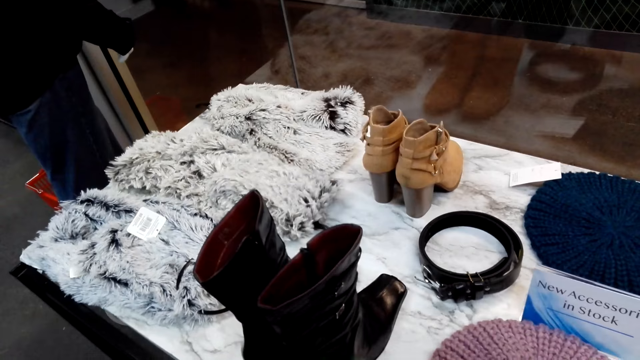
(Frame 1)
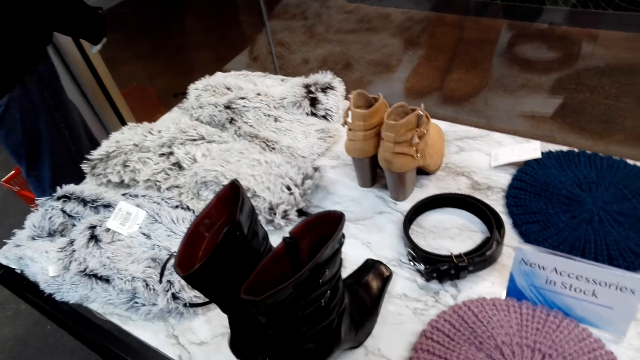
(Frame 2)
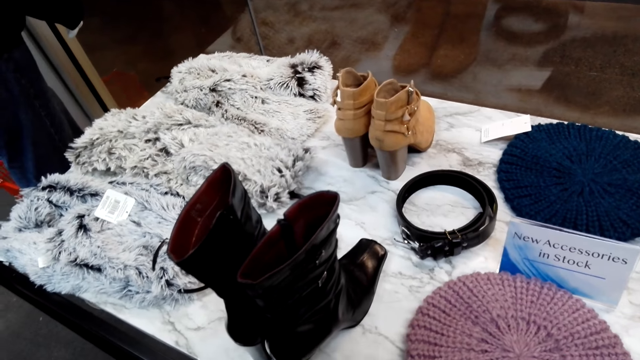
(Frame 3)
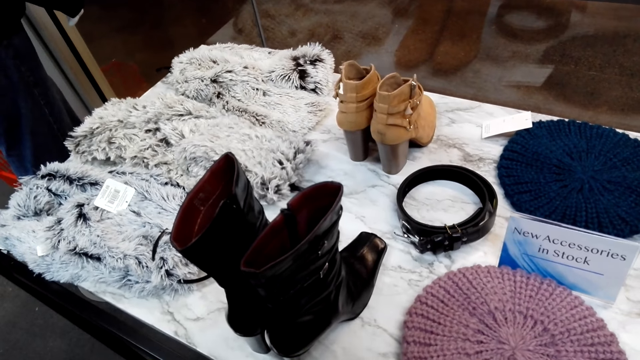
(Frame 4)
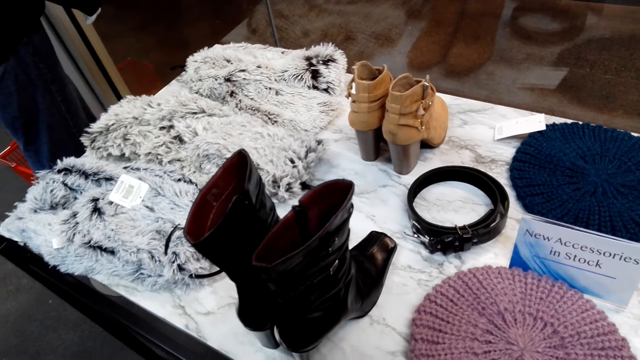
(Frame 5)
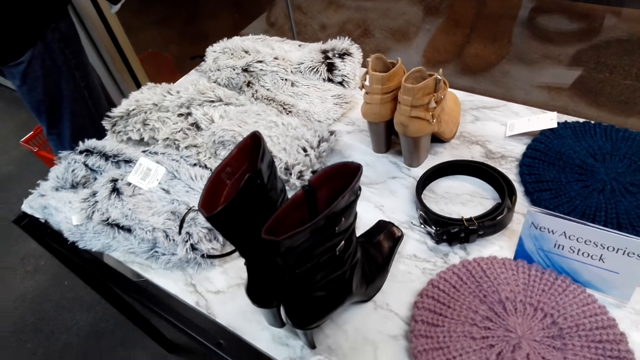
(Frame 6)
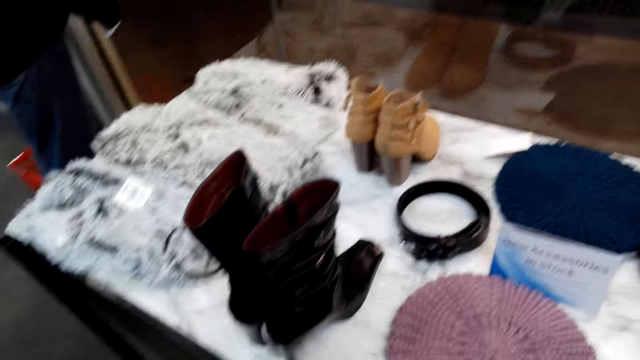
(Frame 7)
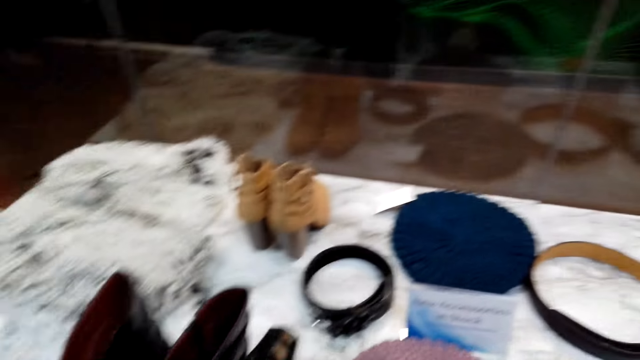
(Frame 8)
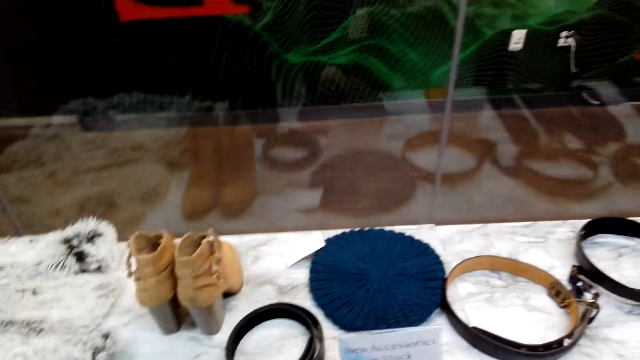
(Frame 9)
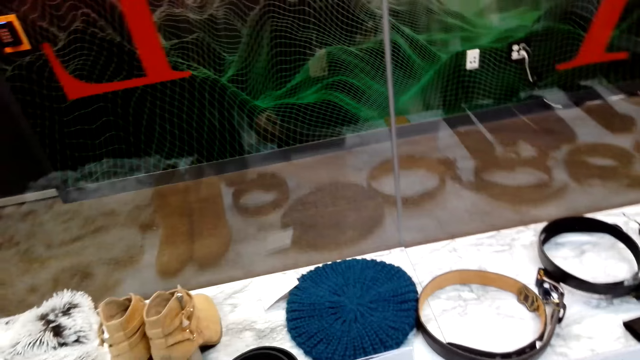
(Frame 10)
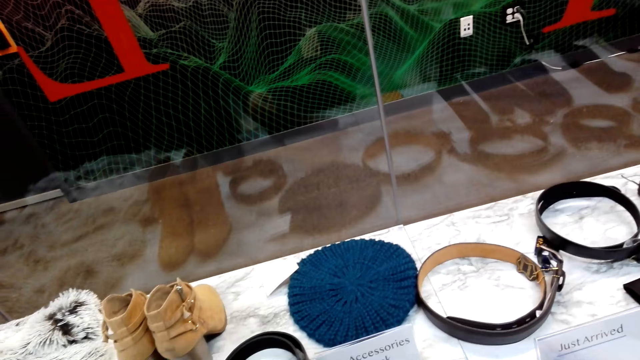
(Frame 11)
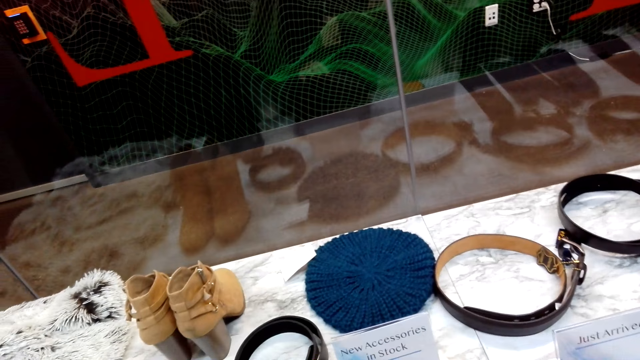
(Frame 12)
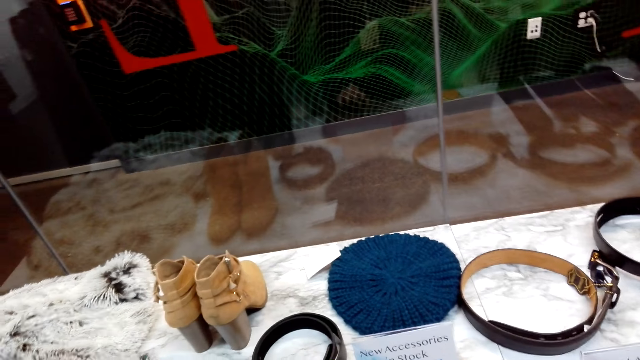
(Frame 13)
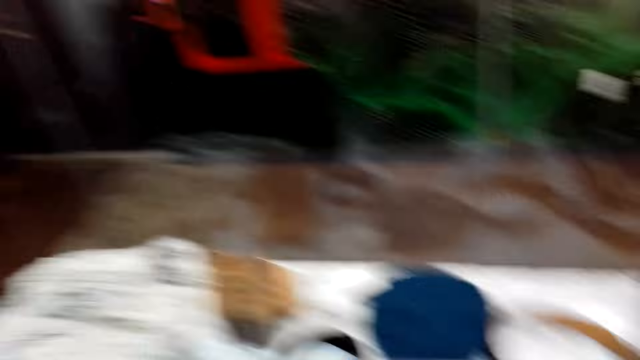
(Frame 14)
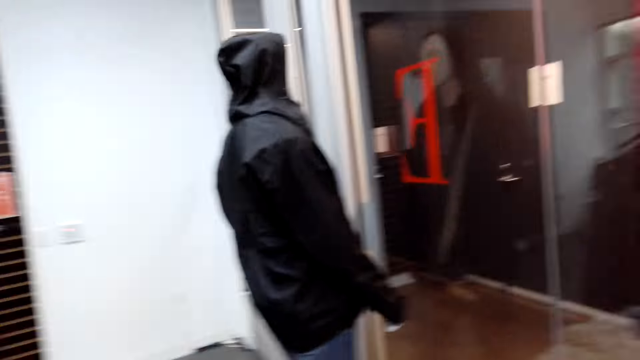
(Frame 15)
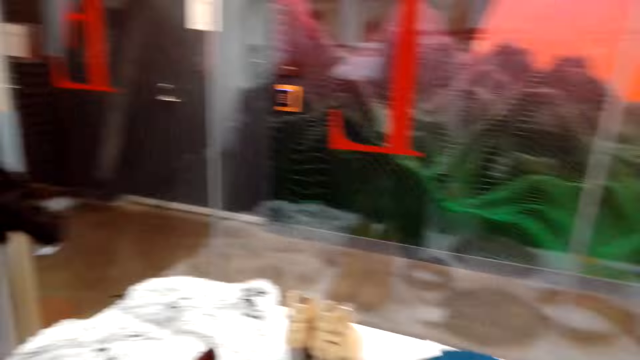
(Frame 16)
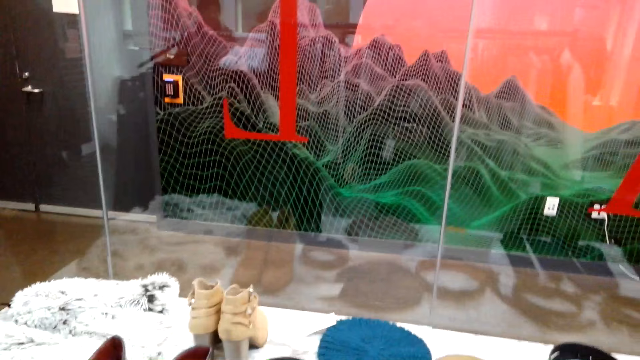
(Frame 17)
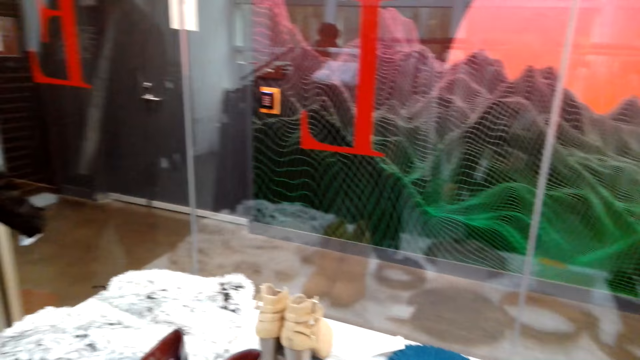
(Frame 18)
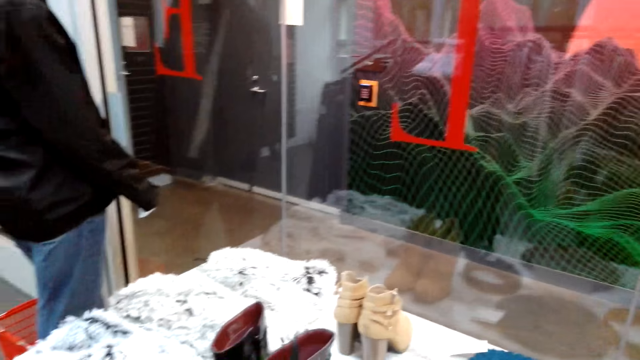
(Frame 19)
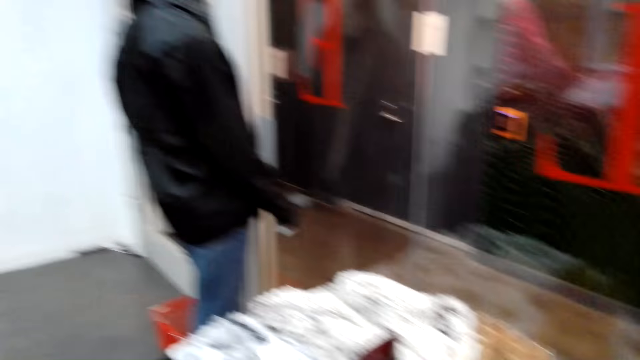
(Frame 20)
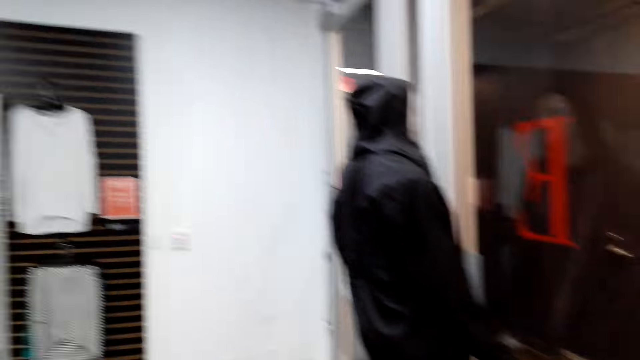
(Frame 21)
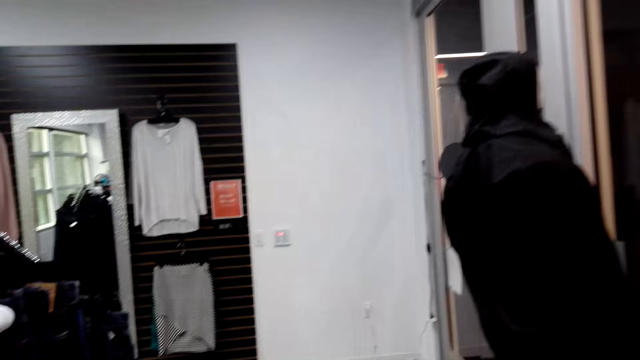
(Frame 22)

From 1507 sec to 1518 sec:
The camera wearer looks around. They inspect items on display. They look around.

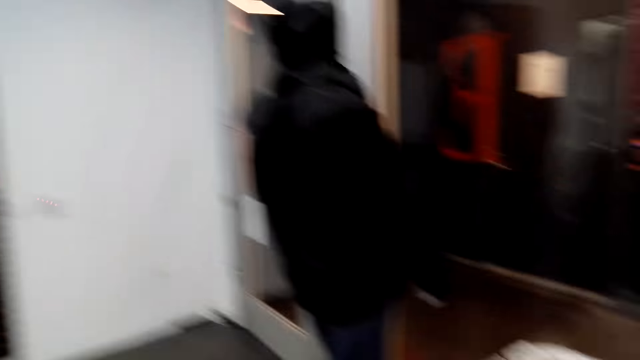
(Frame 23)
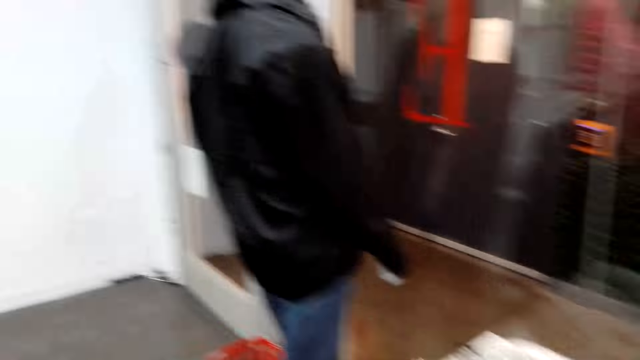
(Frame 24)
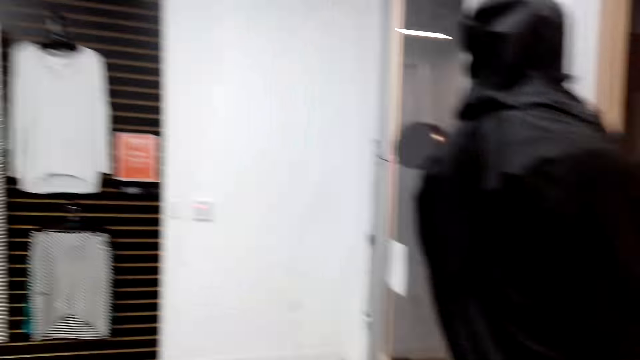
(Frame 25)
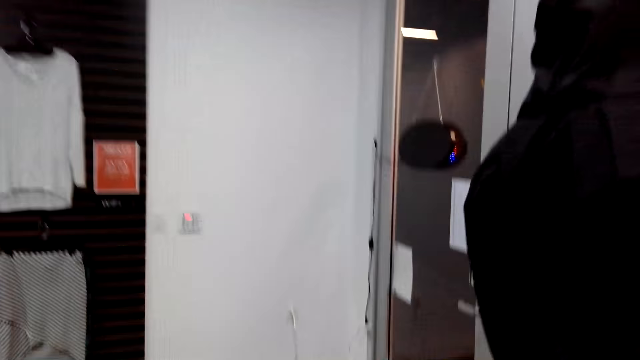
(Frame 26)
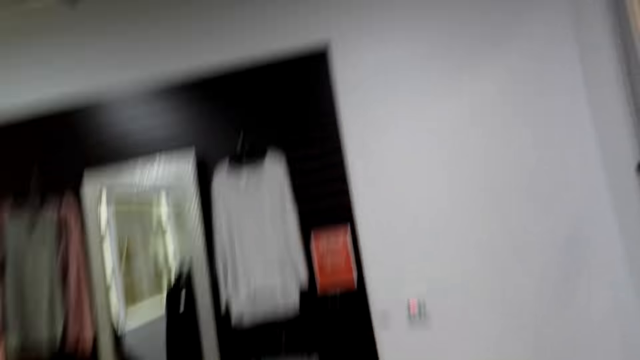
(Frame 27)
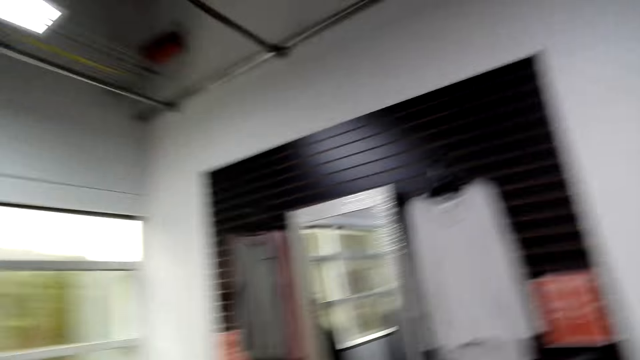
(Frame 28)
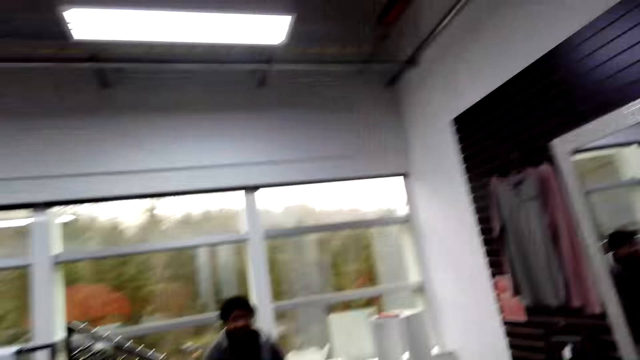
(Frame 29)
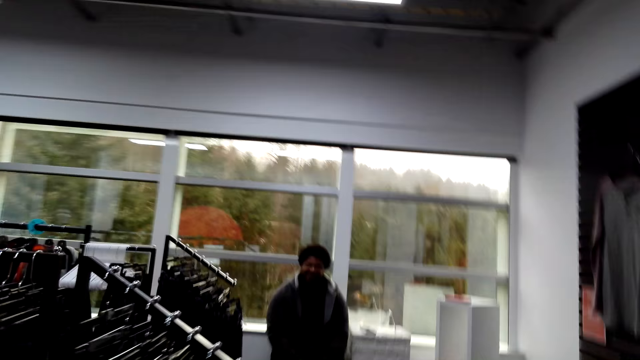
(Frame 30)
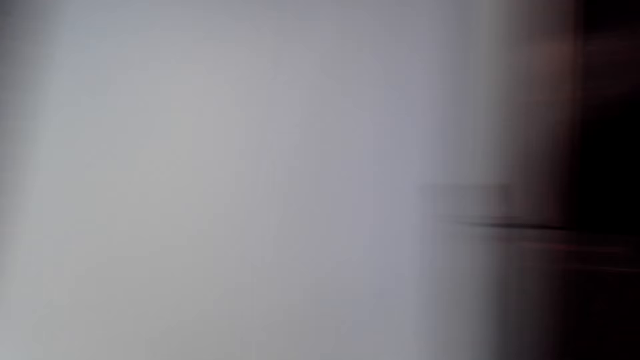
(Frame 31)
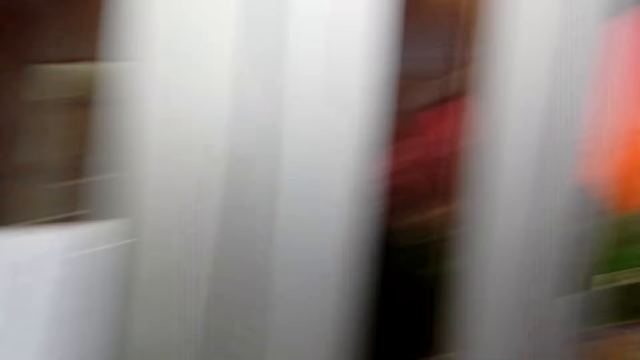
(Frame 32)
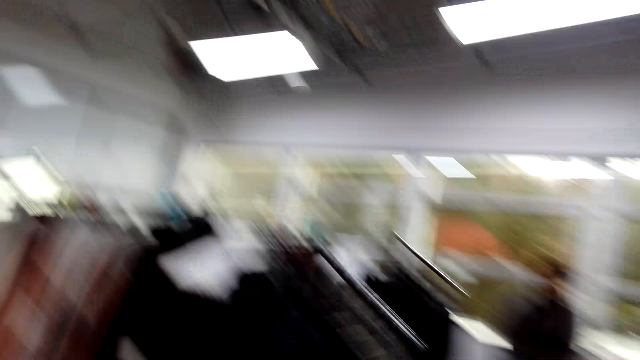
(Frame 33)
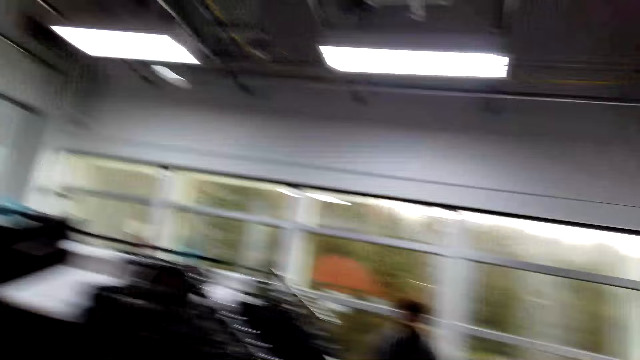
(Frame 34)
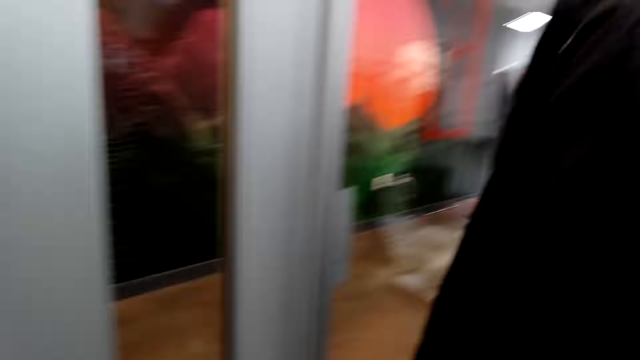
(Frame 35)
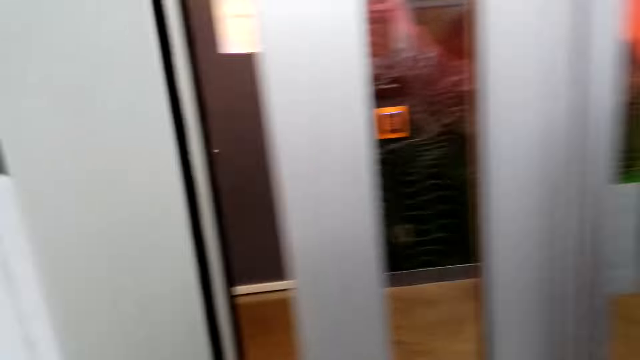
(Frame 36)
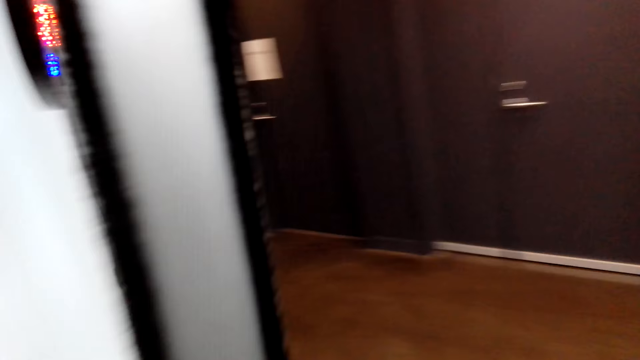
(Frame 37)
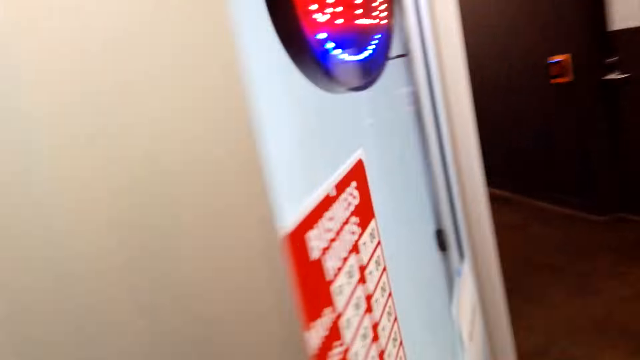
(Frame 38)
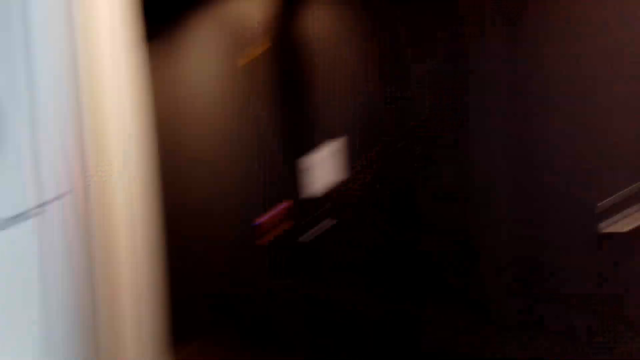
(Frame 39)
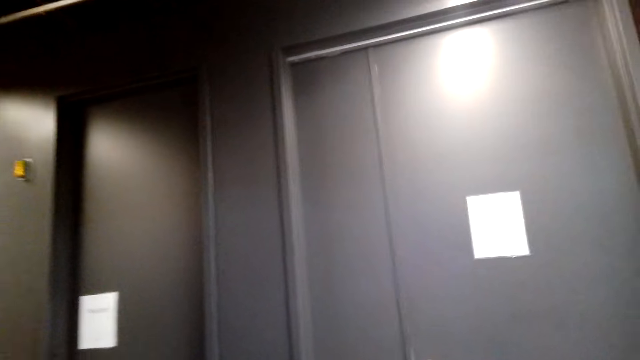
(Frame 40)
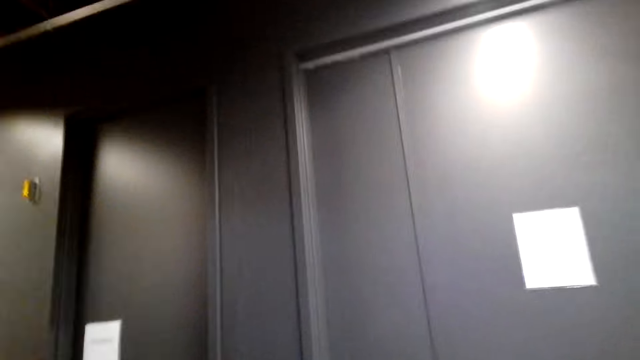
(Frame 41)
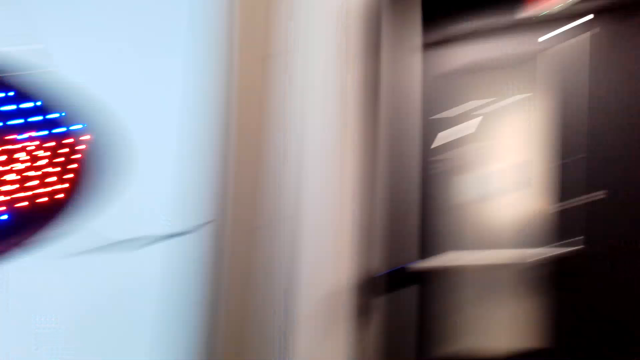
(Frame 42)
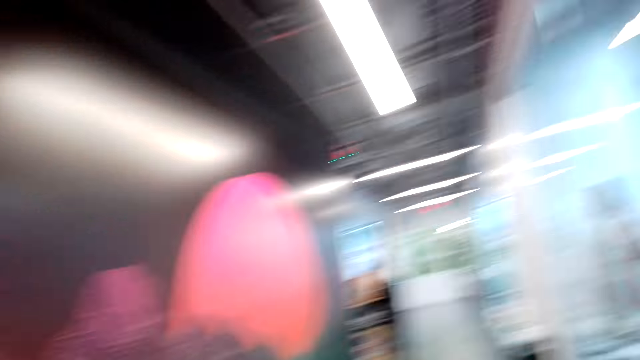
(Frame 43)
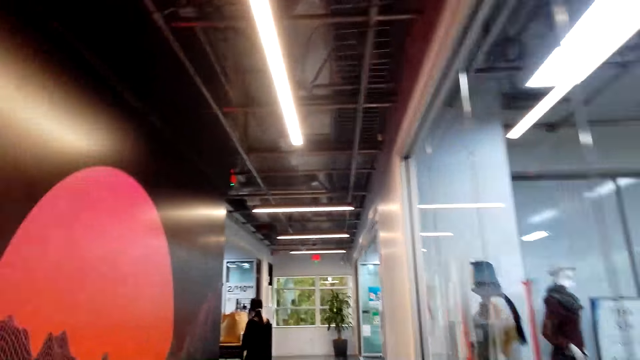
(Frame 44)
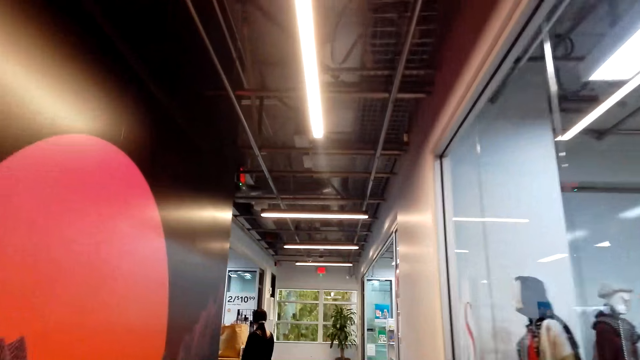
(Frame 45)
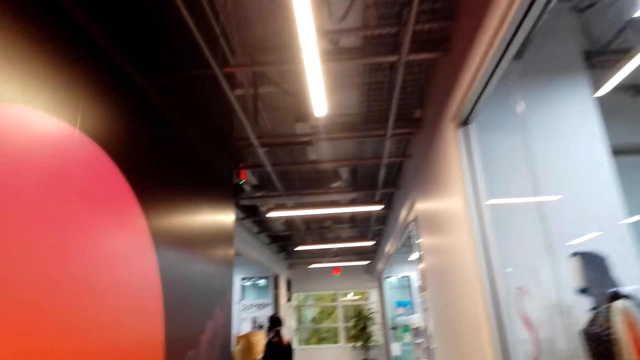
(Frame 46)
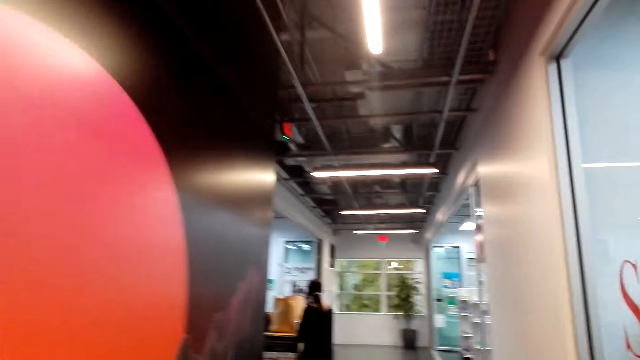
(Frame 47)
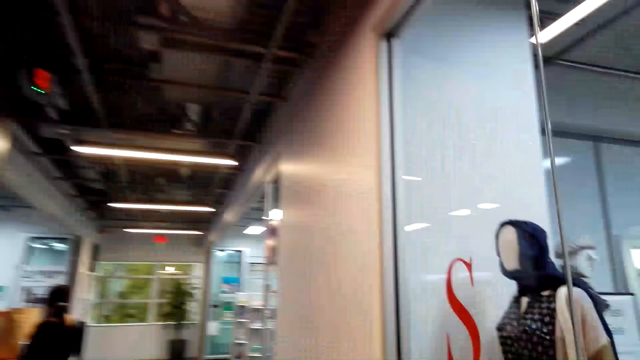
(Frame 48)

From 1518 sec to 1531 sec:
The camera wearer walks towards the door. They walk around. They interact with a man. They turn around. They open the door. They walk around. They look around. They walk out of the door.
